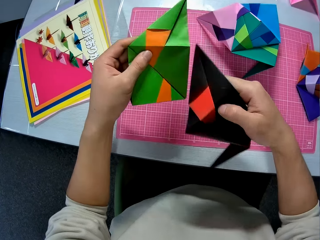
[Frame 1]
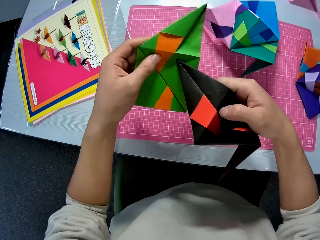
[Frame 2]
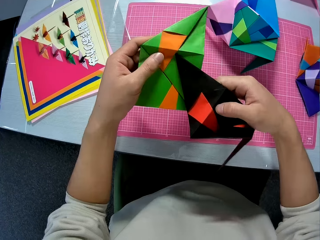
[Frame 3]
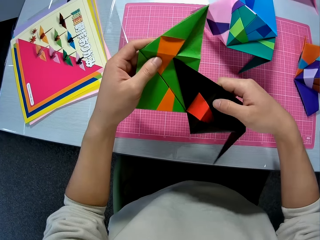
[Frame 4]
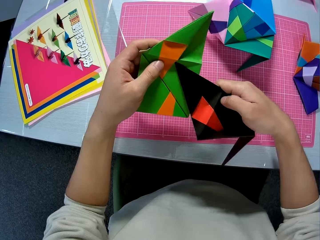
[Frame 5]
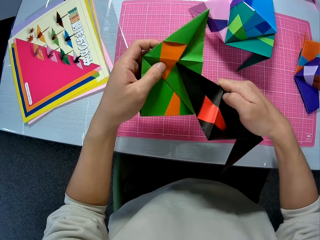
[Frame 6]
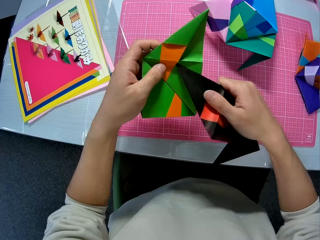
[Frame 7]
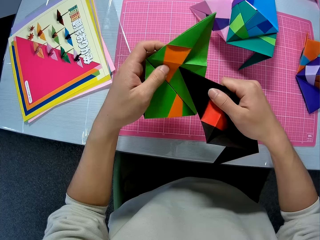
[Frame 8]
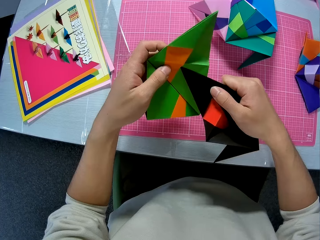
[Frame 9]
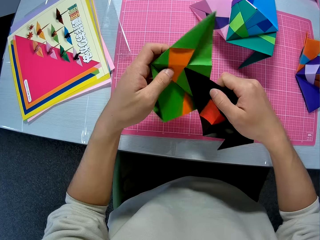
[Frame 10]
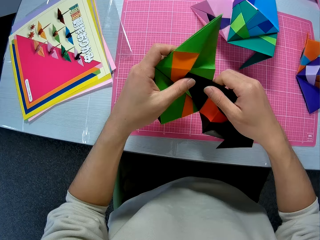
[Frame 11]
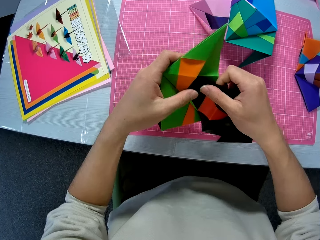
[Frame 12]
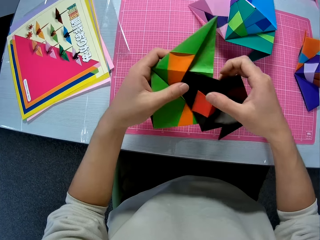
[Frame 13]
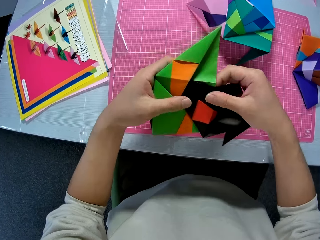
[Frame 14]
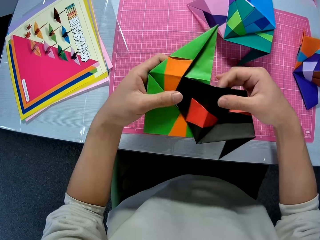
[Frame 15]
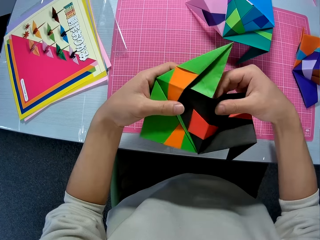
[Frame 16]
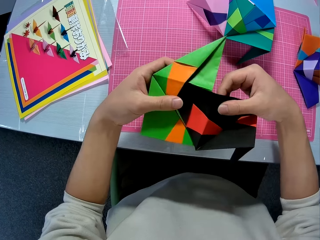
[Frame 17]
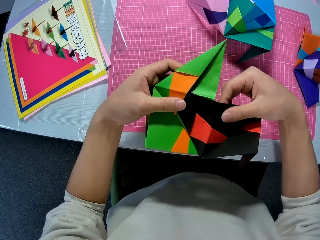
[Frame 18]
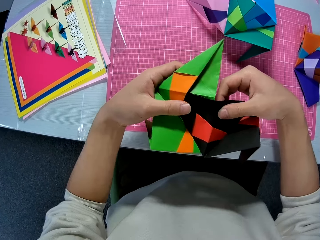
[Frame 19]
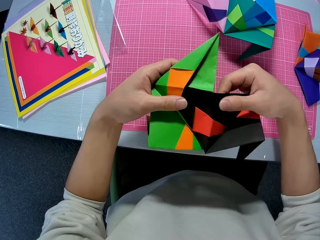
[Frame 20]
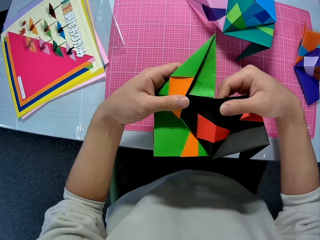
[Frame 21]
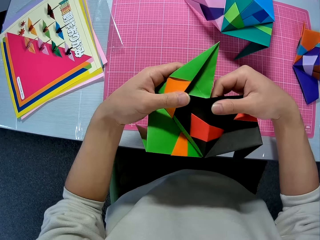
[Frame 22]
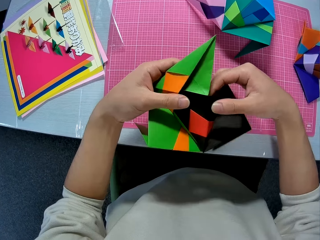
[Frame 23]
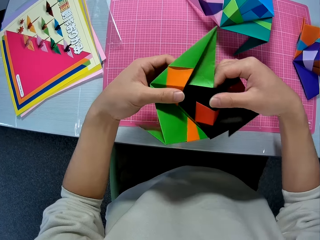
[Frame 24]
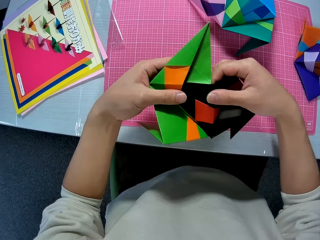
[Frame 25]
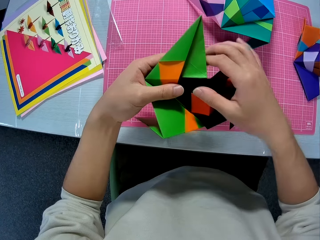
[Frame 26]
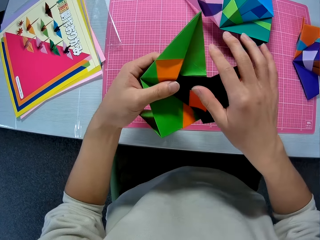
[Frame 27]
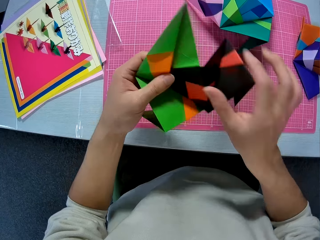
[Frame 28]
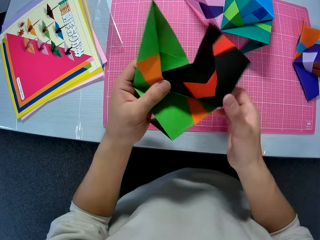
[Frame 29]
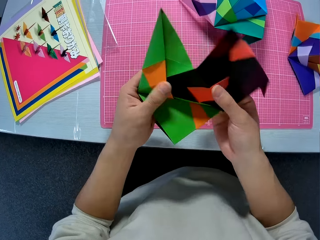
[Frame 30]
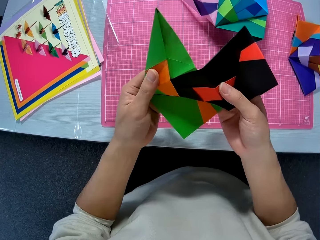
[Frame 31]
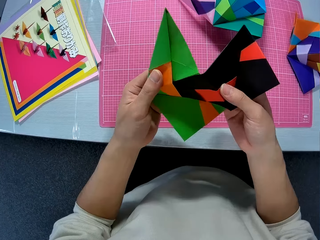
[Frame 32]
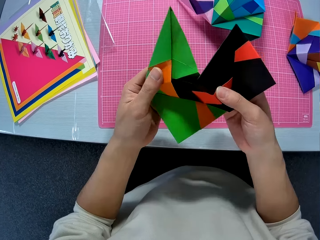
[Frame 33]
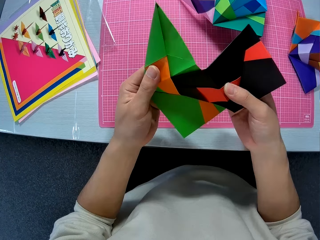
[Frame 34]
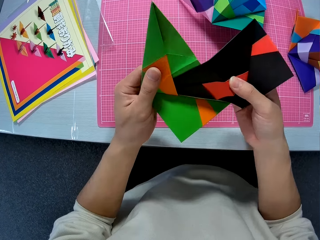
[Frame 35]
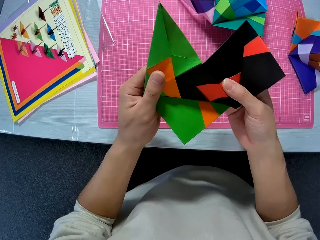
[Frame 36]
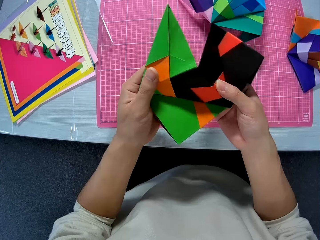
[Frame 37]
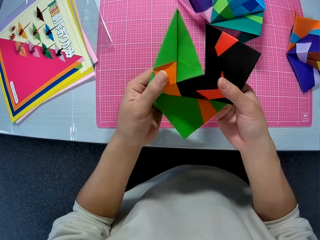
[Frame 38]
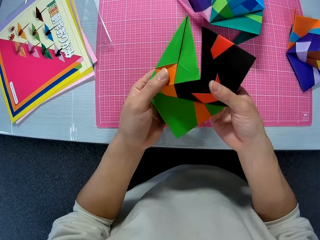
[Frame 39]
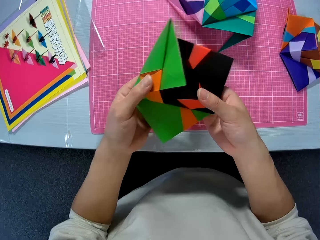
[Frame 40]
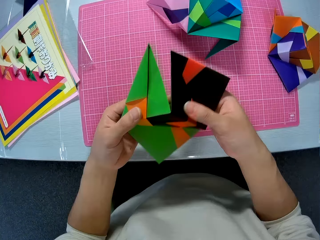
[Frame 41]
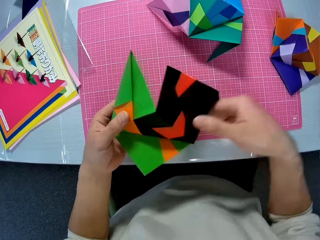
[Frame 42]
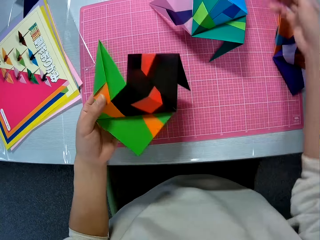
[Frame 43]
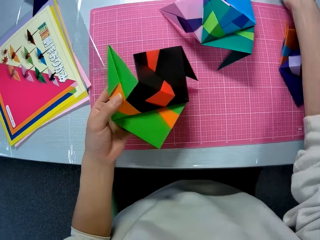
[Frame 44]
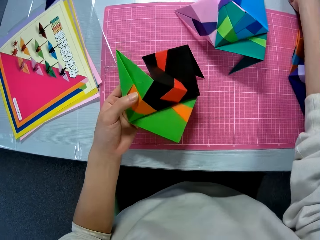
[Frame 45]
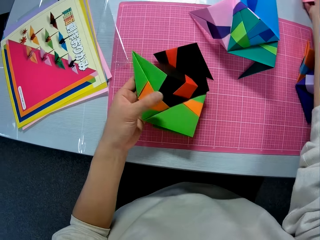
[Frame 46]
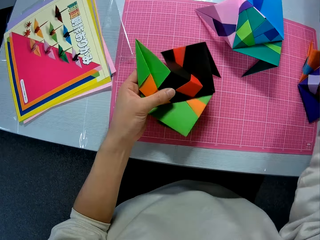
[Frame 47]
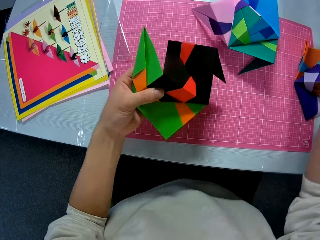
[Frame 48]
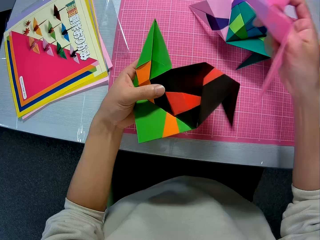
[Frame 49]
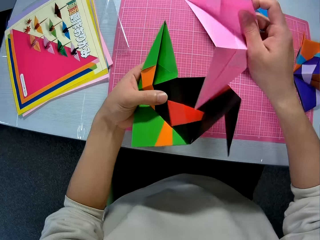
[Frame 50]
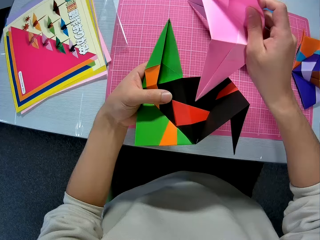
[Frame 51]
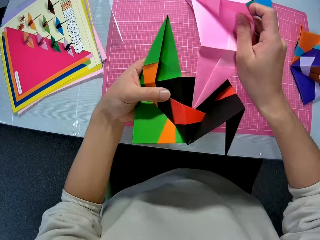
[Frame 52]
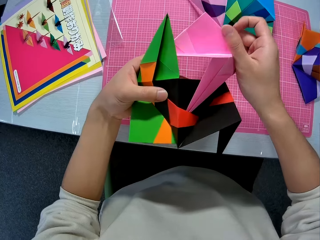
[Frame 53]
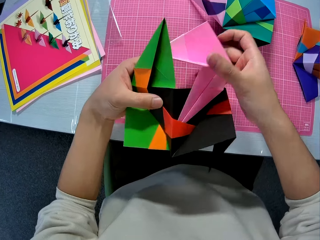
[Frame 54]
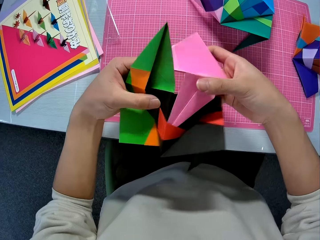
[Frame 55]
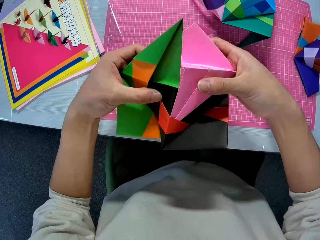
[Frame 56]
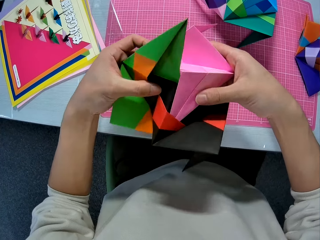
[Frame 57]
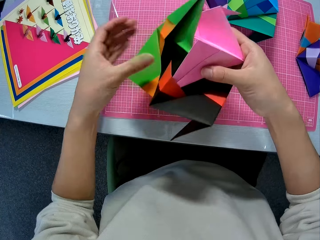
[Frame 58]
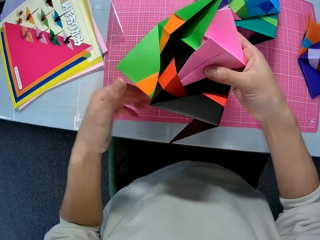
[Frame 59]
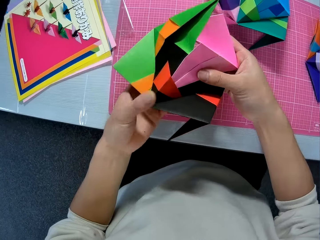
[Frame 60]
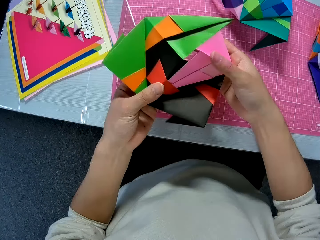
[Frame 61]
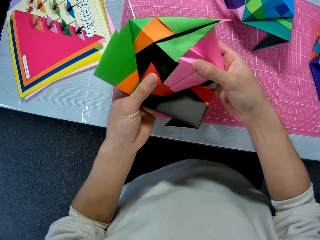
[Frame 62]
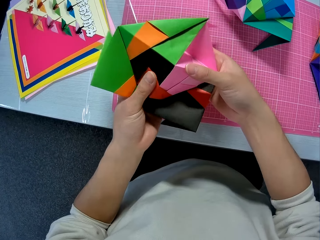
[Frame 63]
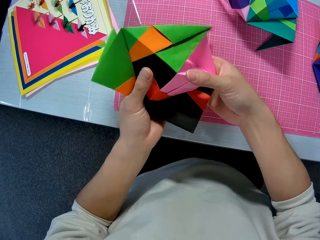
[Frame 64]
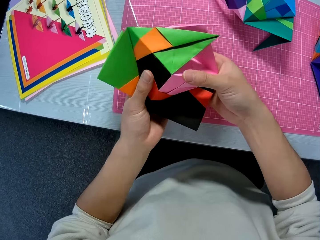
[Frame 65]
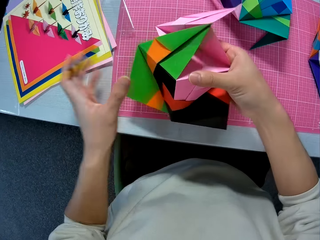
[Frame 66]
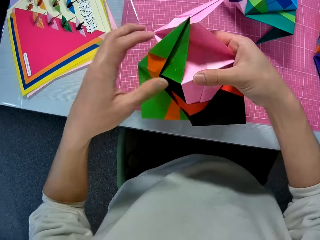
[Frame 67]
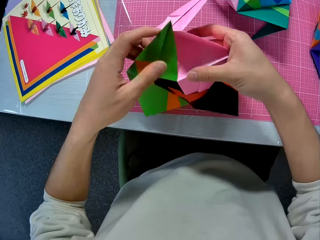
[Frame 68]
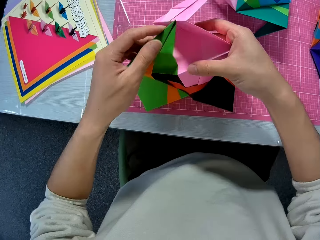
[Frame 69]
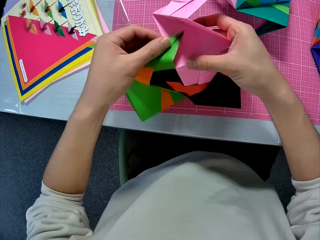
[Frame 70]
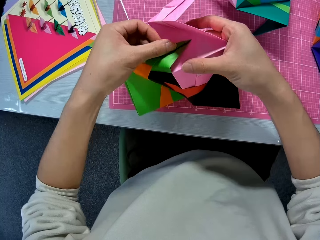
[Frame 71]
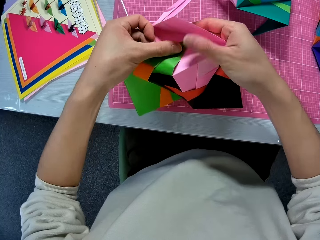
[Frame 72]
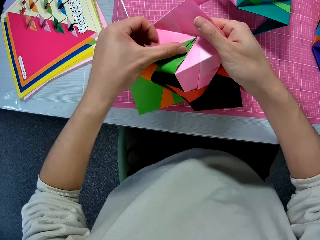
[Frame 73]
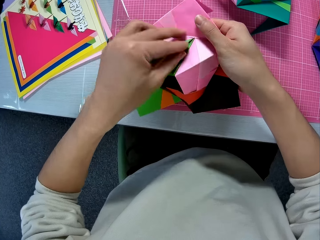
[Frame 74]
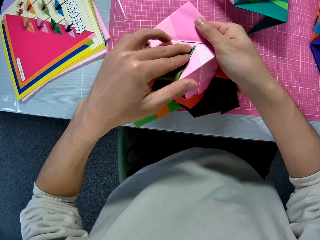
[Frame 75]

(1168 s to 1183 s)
The camera wearer joins the black and orange crafted paper with the green and orange crafted paper. They pick up a pink crafted paper from the table. They join the pink crafted paper with the other crafted papers.

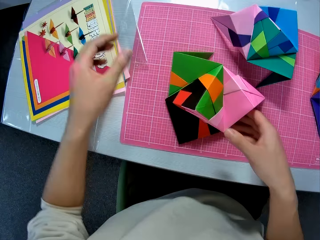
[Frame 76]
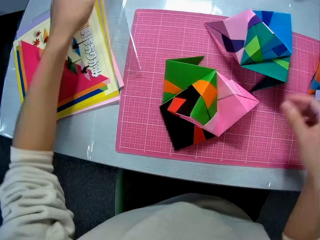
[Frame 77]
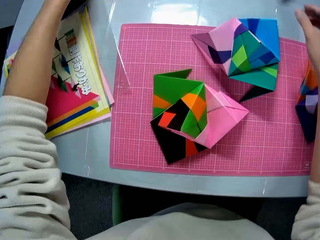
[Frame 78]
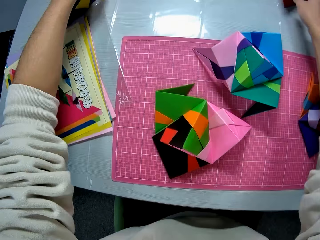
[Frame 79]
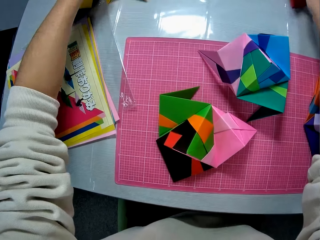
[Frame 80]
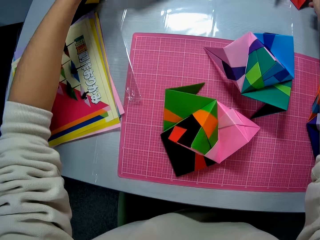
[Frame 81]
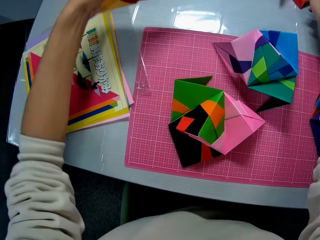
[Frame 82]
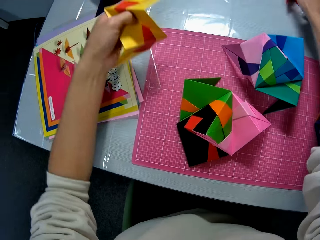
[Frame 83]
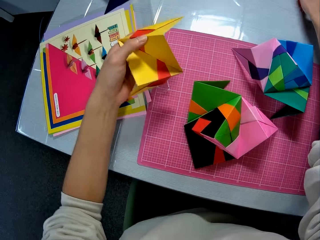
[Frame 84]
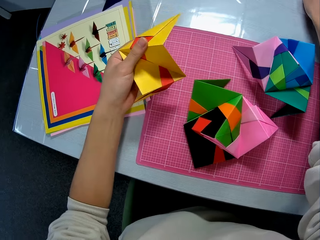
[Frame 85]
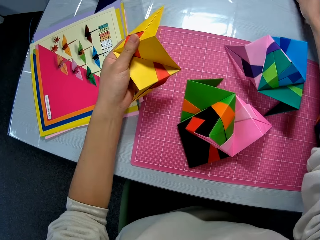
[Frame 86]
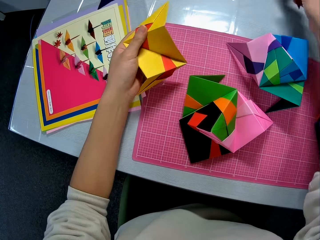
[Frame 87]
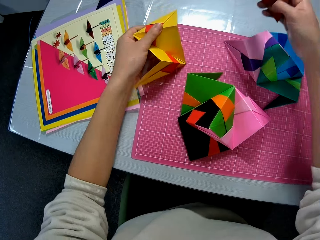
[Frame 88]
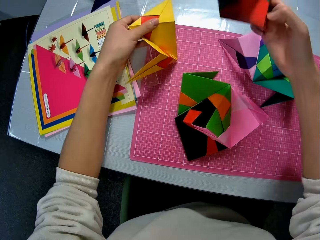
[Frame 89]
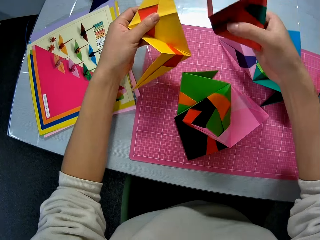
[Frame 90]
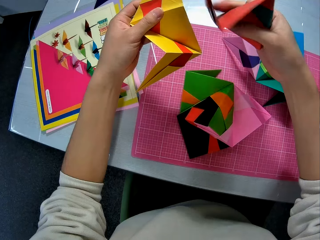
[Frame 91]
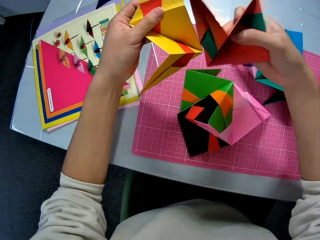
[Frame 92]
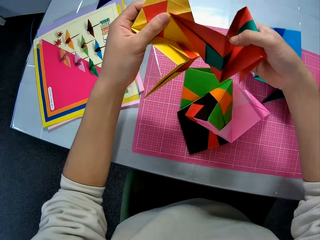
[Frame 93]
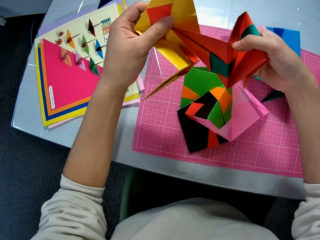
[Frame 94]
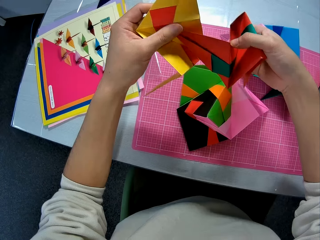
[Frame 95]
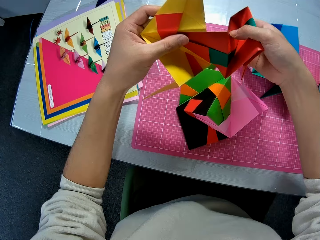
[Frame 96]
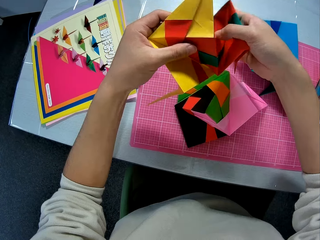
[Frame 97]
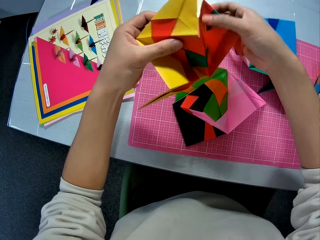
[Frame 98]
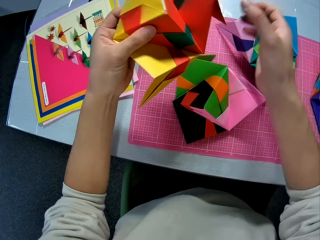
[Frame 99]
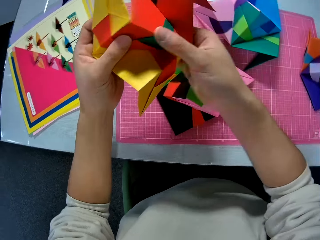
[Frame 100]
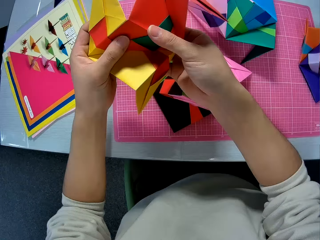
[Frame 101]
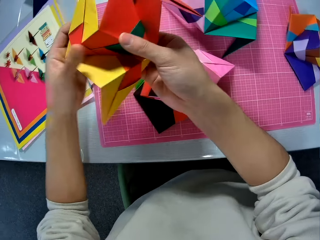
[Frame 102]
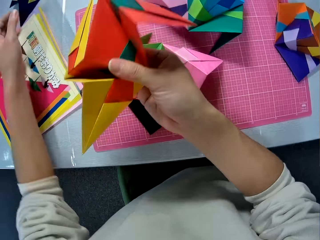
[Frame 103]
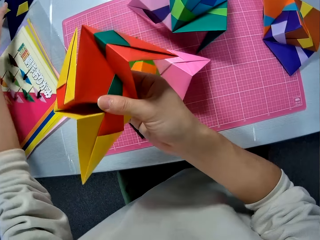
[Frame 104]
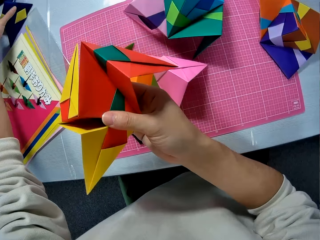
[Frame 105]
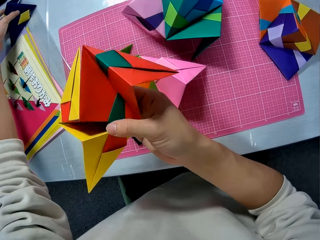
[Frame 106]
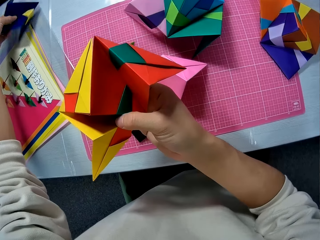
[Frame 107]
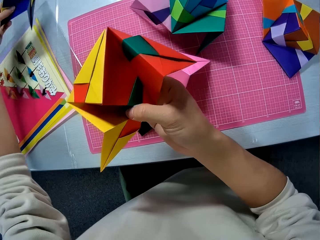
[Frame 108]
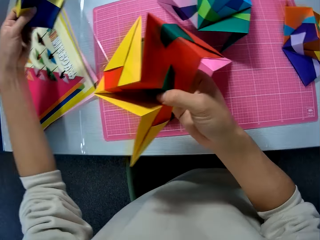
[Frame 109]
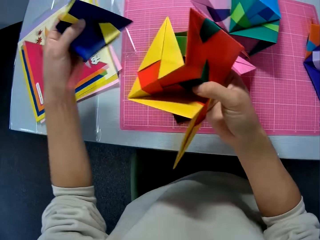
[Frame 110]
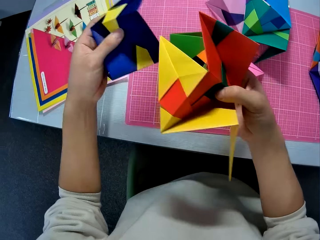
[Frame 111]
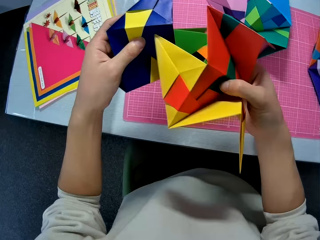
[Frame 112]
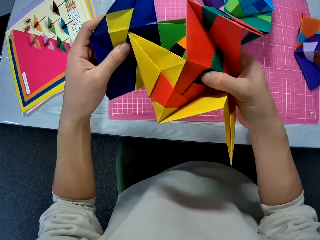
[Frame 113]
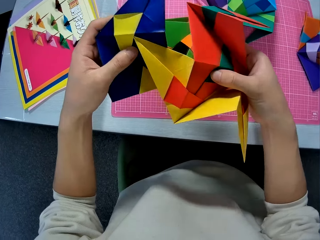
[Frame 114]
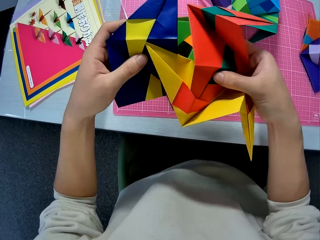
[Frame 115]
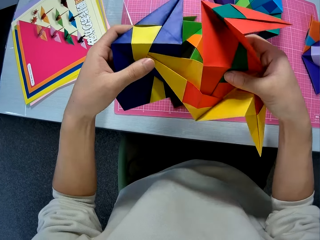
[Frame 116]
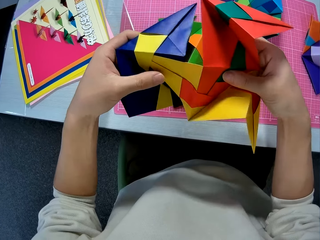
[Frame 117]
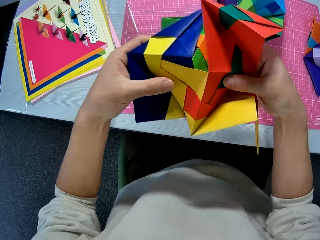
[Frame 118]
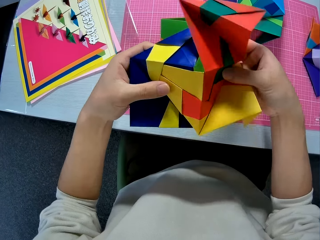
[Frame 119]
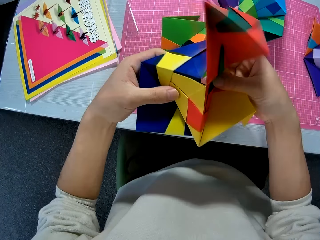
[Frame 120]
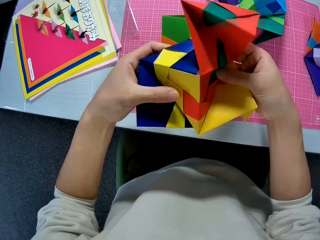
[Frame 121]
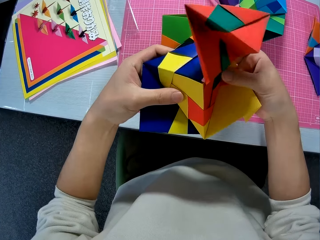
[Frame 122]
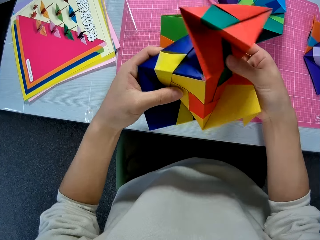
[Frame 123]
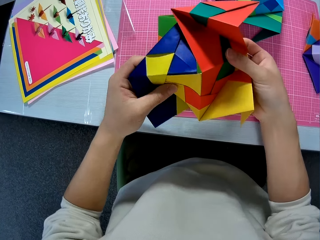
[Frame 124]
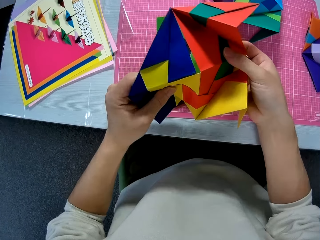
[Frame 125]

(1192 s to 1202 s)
The camera wearer drops the crafted papers on the table. He picks up a yellow and orange crafted paper from the table with his left hand. He picks up a green and orange crafted paper from the table with his right hand. He joins the green and orange crafted paper with the yellow and orange crafted paper. He picks up a blue and yellow crafted paper from the table with his left hand. He joins the yellow and blue crafted paper with the other crafted papers.
